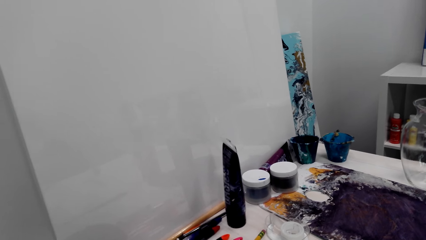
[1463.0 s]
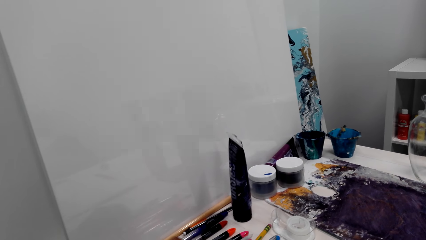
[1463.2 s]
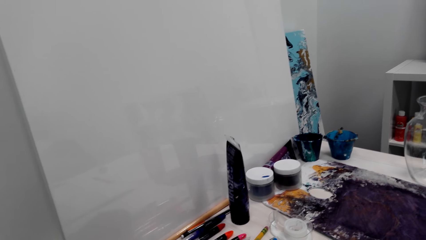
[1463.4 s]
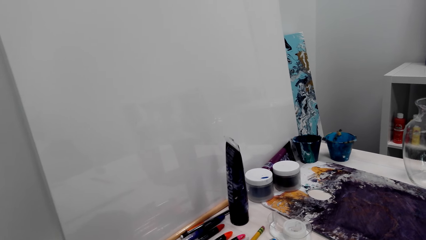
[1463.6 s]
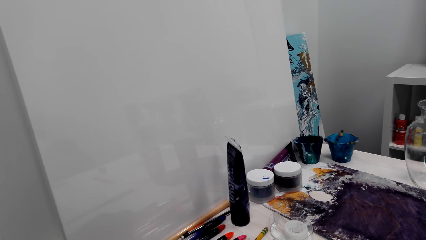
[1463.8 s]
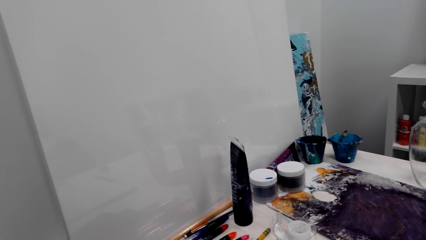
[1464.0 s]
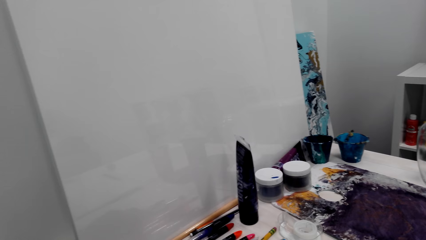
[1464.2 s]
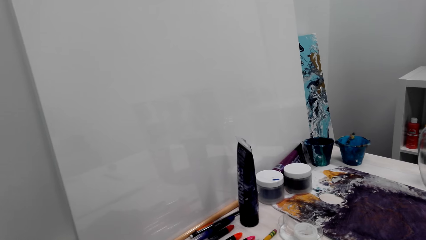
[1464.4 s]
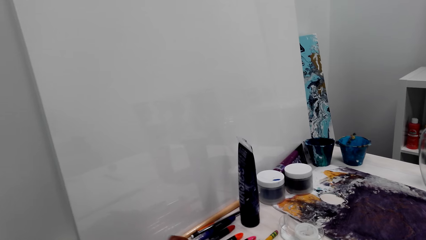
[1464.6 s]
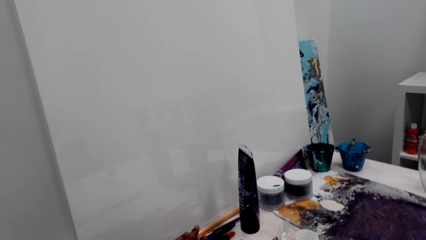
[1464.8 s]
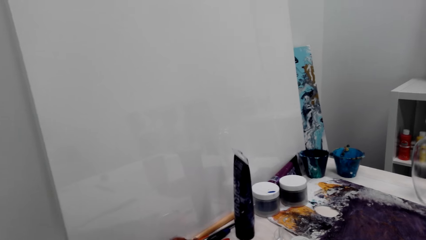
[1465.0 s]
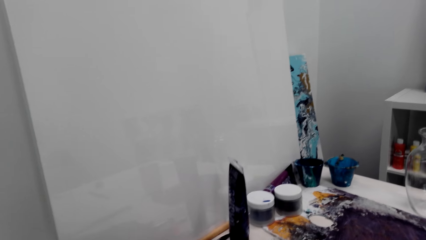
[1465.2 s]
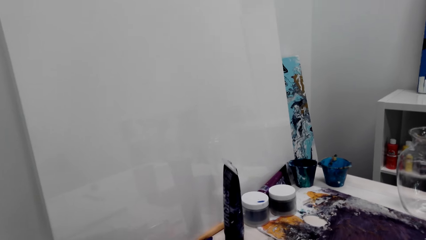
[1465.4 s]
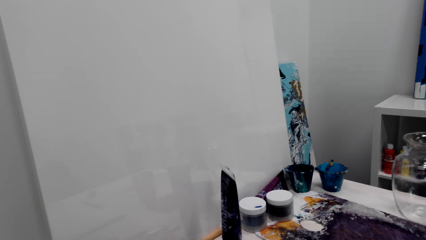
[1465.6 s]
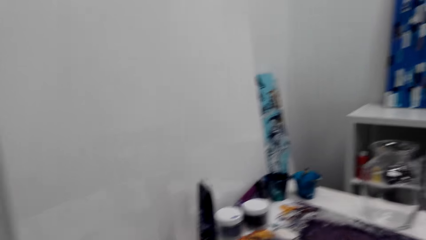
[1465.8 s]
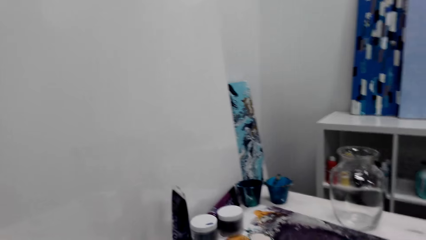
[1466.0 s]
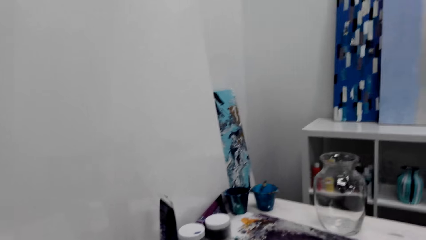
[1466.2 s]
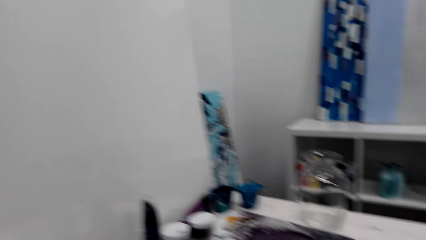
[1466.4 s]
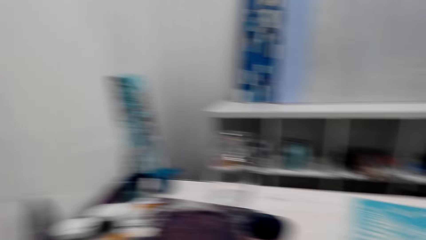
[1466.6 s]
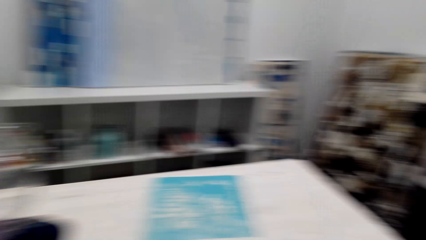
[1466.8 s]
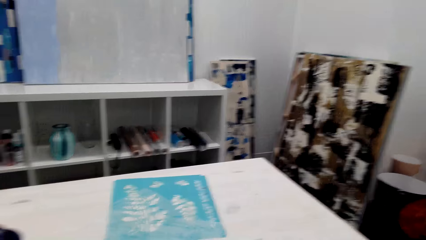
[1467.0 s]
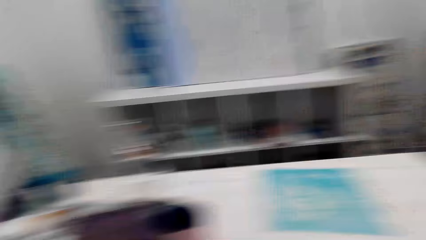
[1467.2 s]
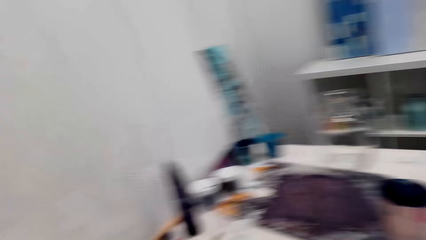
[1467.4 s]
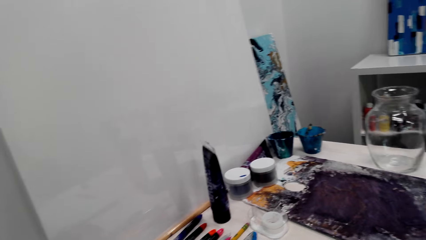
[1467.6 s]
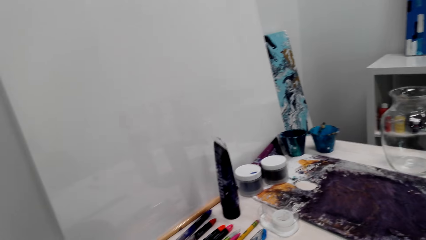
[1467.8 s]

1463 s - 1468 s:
The camera wearer does something.

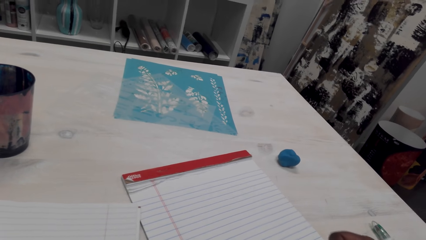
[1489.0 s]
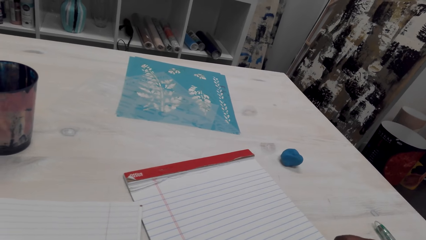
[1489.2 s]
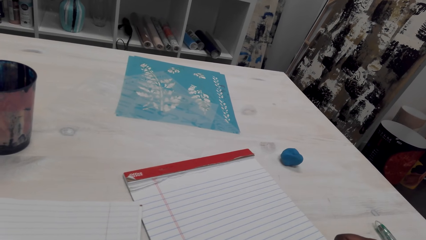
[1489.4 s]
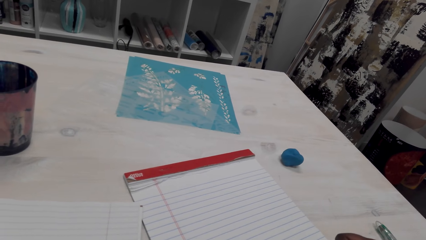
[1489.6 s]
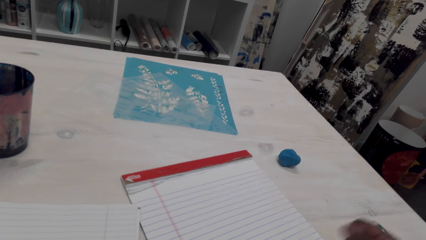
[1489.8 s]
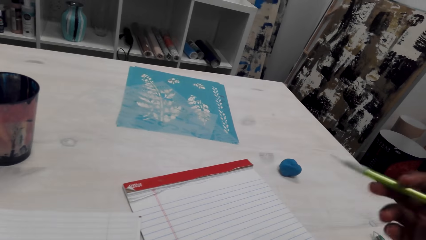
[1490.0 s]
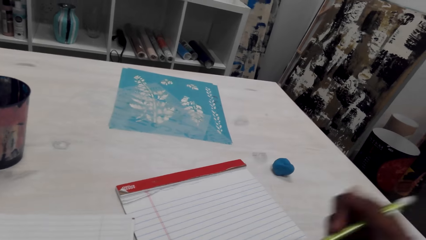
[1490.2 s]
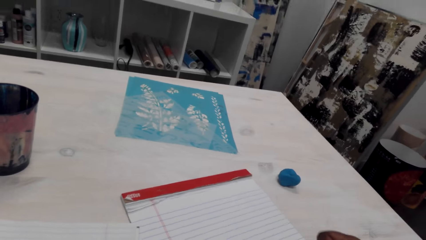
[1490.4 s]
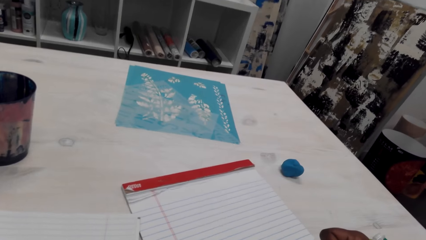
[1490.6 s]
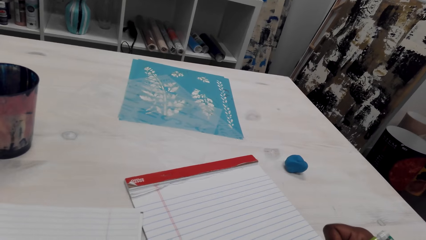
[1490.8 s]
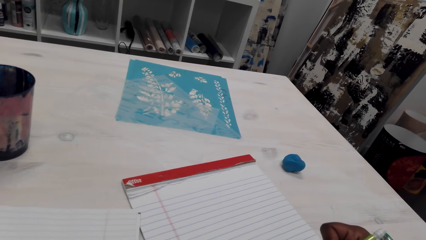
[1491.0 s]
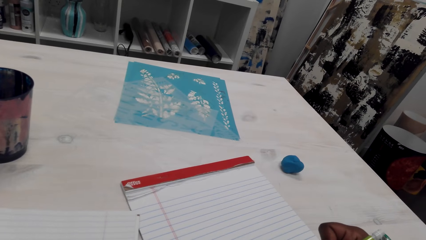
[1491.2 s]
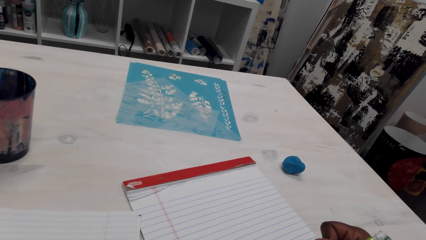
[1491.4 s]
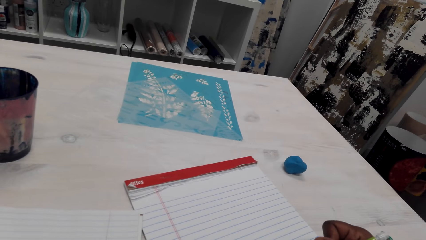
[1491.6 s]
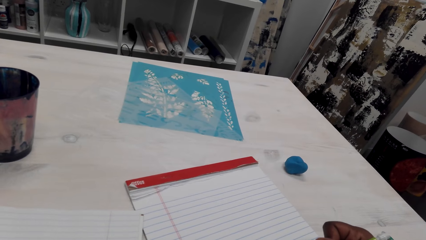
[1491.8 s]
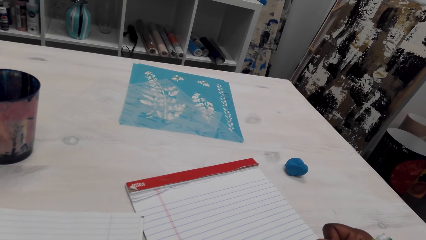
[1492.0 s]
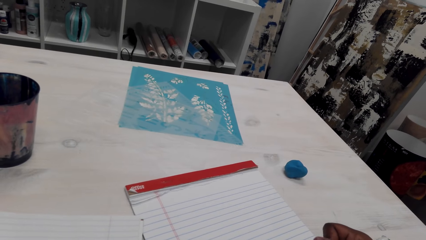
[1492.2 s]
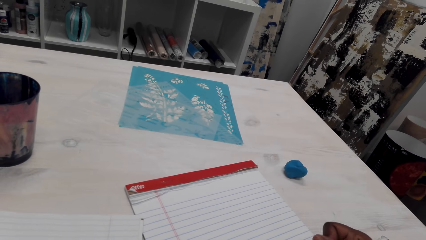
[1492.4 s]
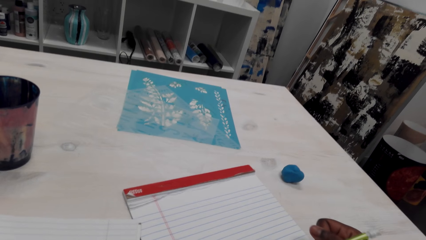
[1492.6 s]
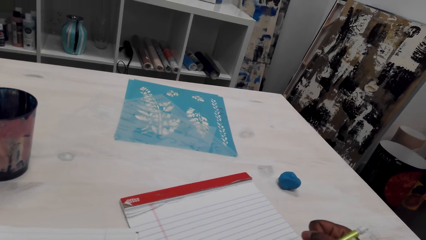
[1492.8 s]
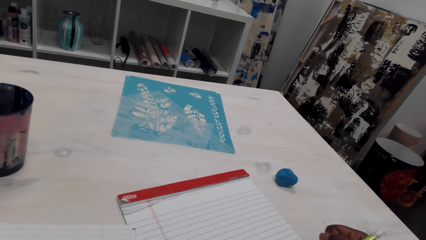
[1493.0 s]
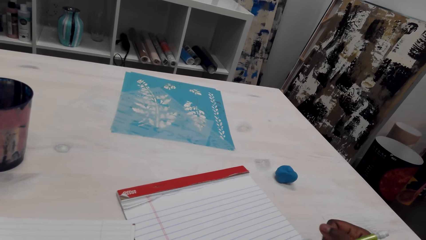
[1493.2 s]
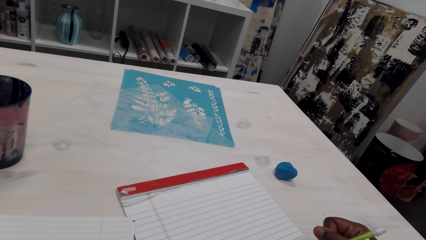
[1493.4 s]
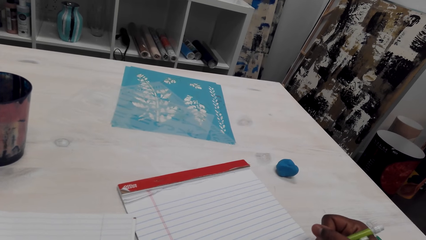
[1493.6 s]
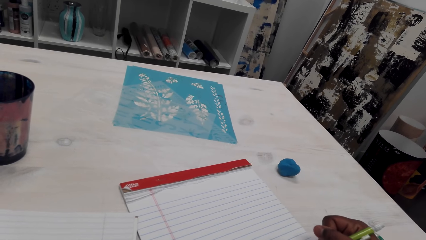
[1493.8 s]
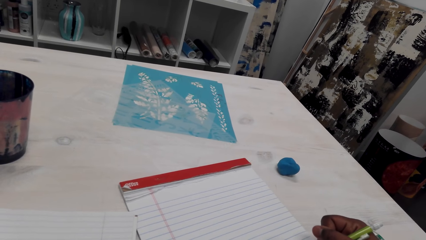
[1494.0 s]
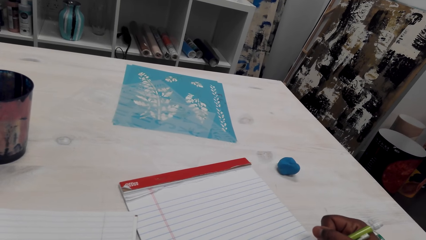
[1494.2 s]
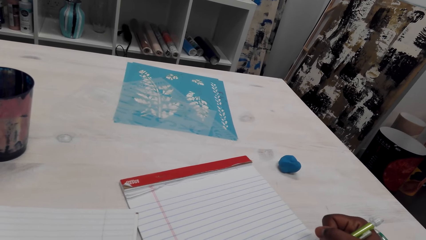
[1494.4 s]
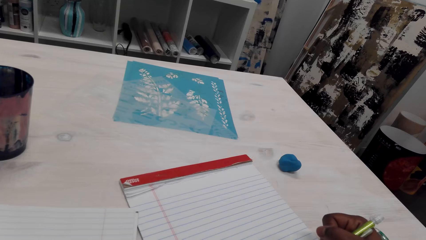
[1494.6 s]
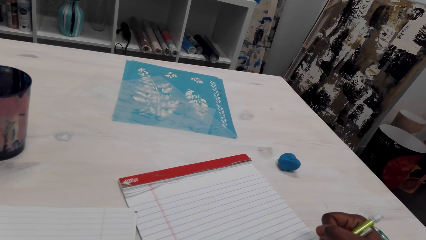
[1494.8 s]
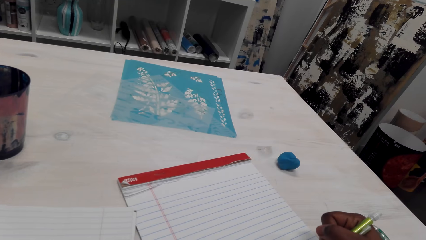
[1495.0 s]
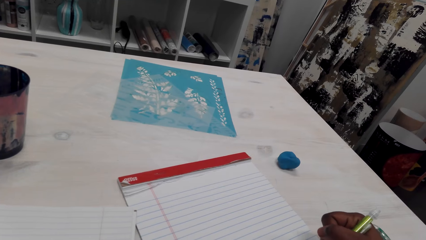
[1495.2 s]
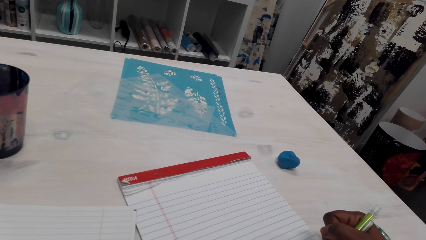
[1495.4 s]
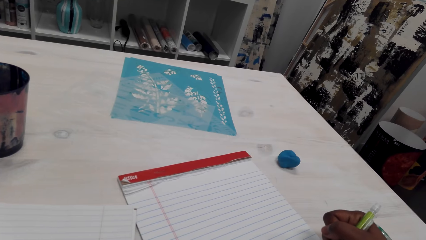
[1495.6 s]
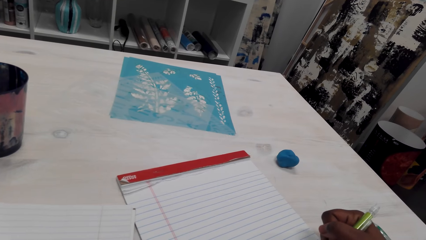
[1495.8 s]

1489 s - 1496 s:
The camera wearer draws on the paper.

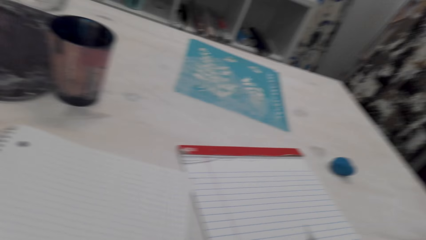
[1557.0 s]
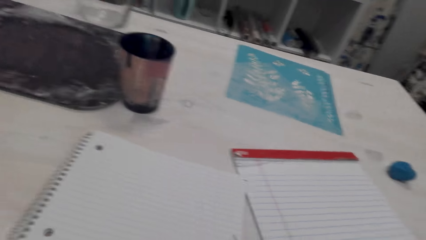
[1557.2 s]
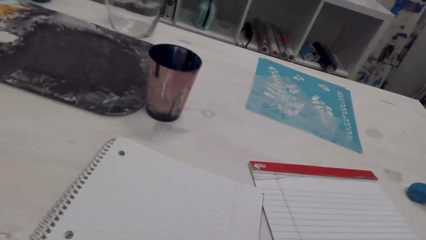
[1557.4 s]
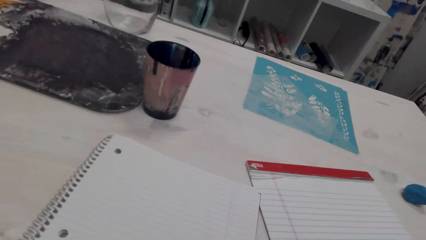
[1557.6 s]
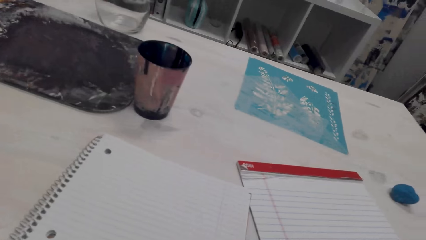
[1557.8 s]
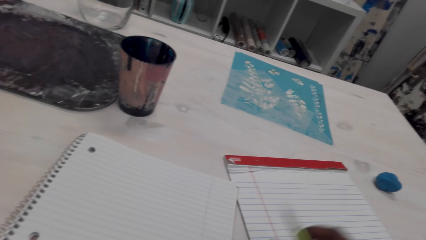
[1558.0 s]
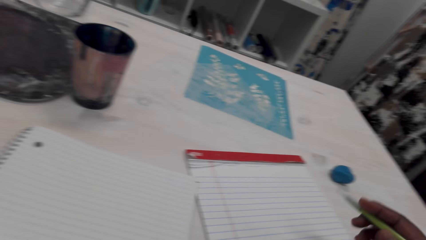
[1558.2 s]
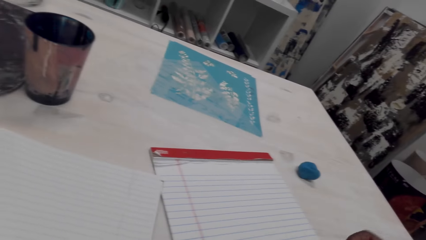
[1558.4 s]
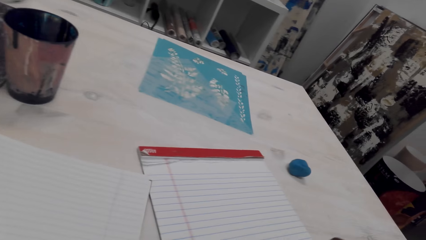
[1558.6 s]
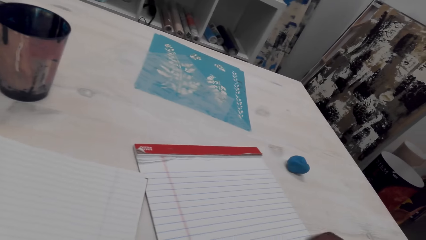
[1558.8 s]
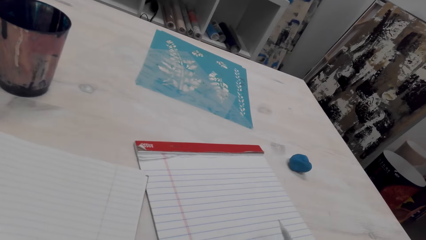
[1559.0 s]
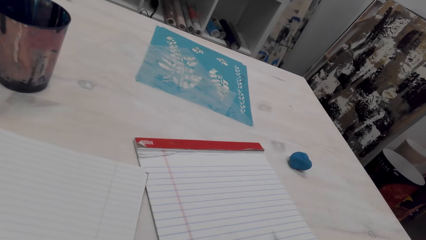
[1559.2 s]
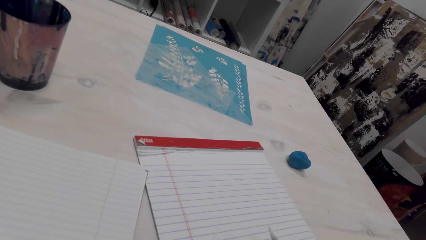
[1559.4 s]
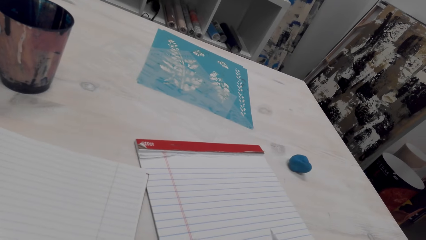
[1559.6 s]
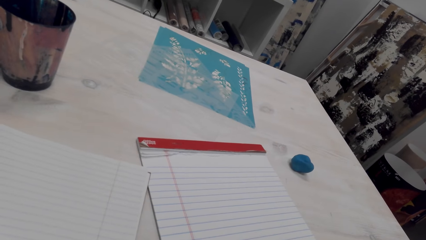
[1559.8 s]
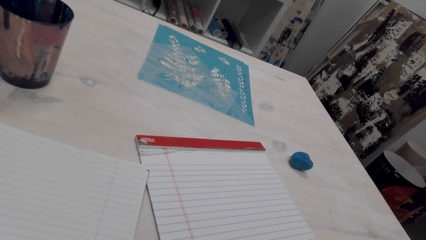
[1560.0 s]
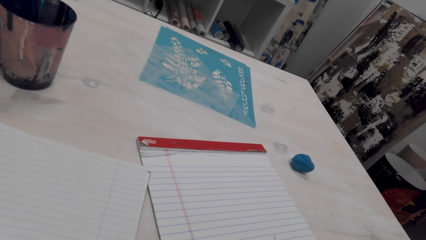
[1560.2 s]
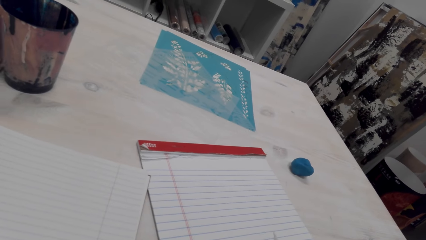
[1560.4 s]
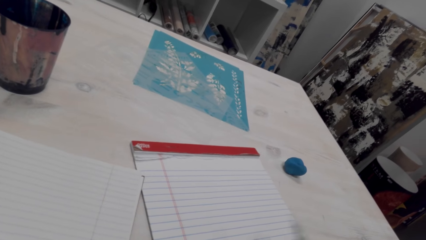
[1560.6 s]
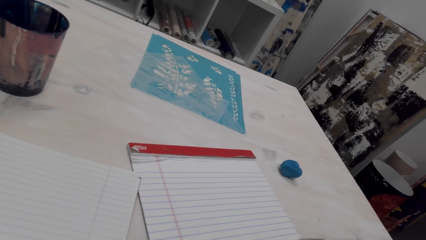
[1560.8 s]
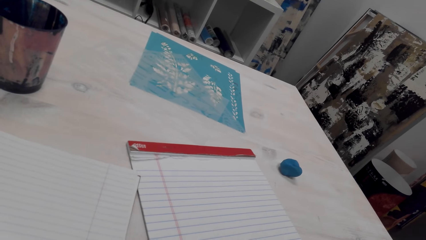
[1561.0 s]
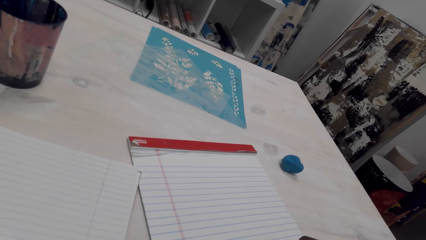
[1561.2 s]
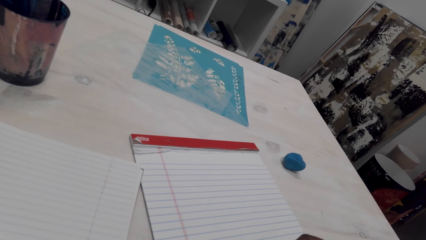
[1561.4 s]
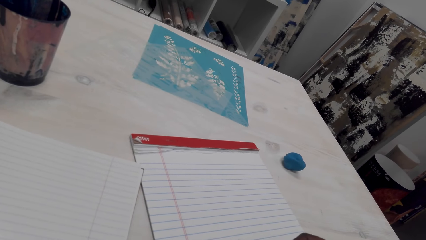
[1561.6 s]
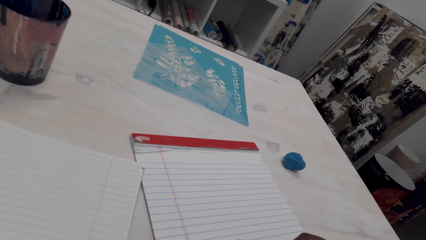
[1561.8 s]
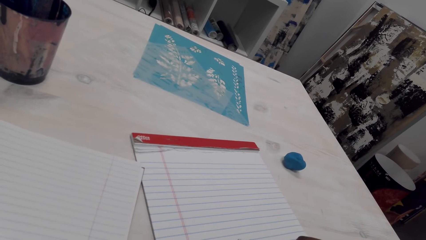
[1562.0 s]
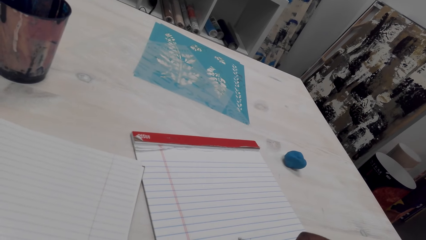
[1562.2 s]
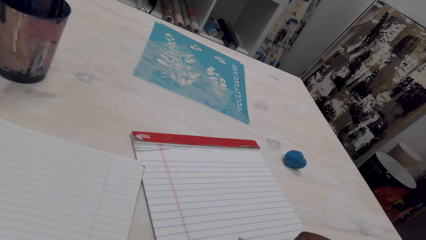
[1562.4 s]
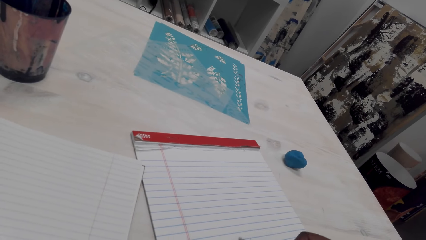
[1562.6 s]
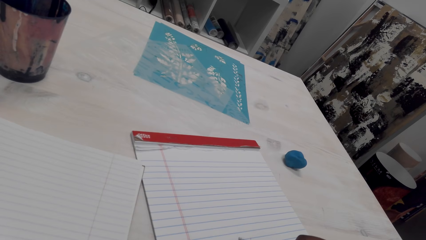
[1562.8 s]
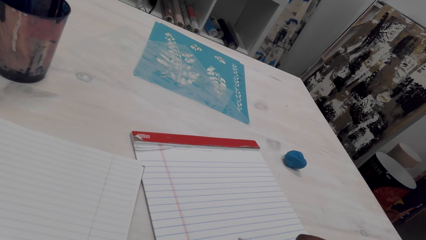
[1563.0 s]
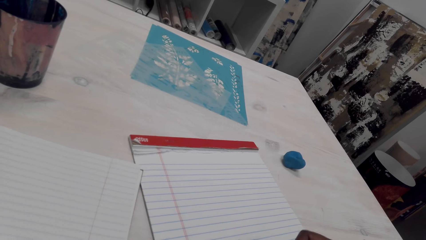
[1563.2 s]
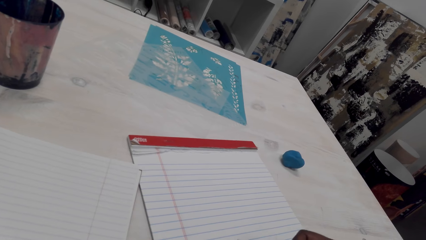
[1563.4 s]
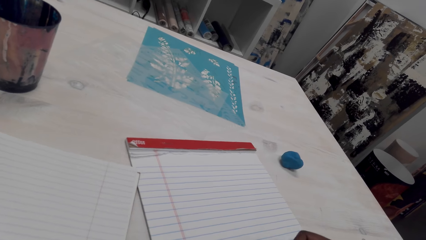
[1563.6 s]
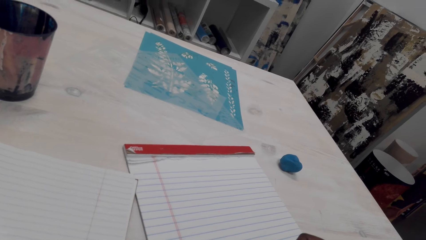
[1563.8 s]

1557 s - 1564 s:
The camera wearer draws on the paper.
